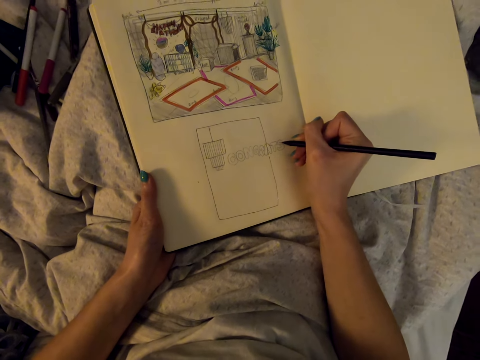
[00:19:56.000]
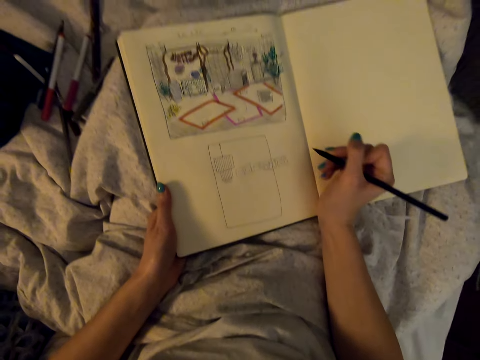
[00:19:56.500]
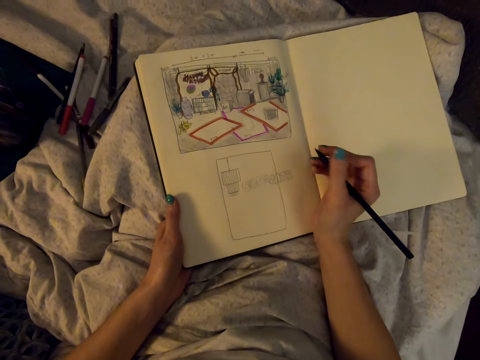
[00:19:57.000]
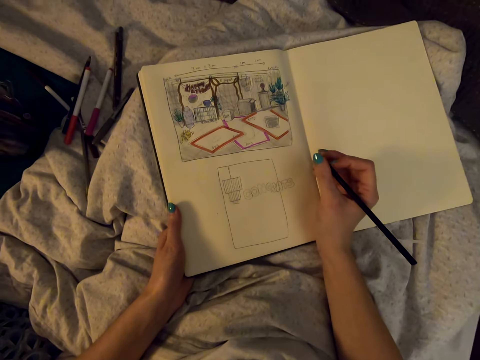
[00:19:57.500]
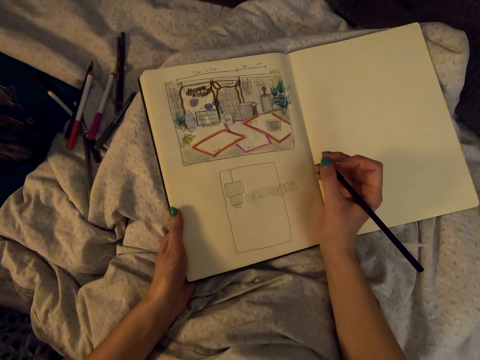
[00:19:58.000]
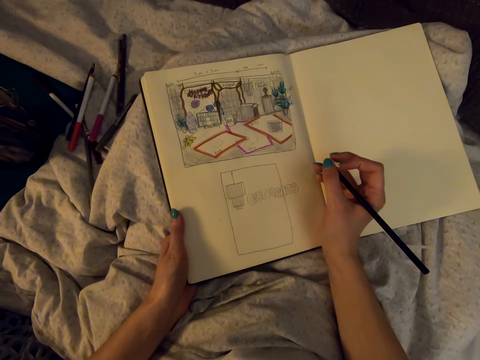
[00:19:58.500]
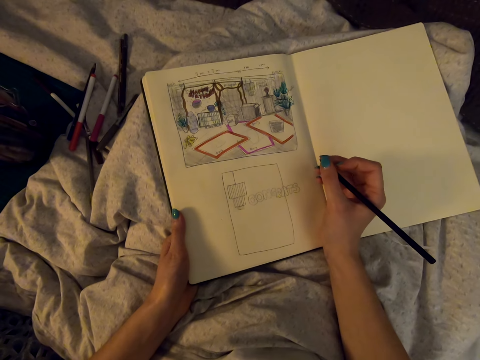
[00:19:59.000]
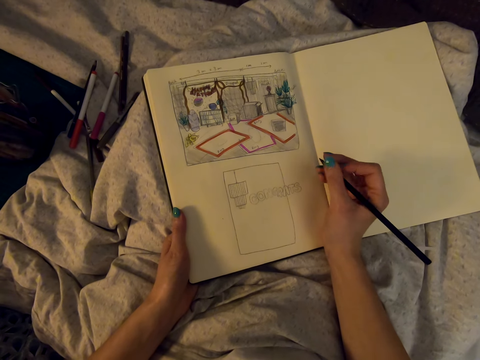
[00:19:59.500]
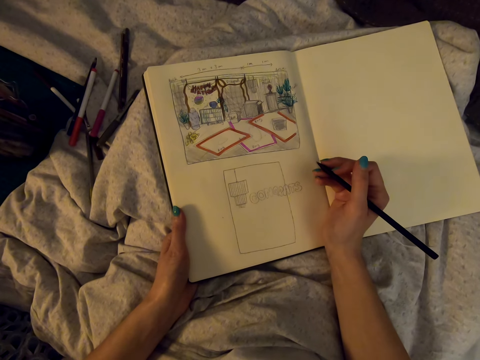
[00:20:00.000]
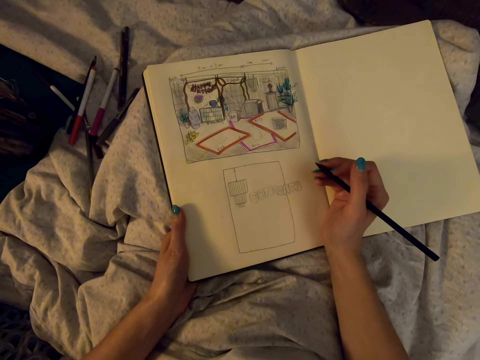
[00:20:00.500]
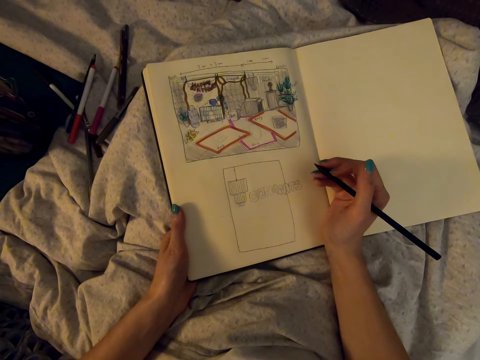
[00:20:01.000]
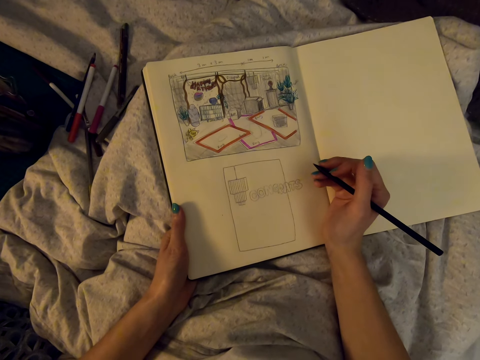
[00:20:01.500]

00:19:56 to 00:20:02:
The camera wearer checks the drawing.

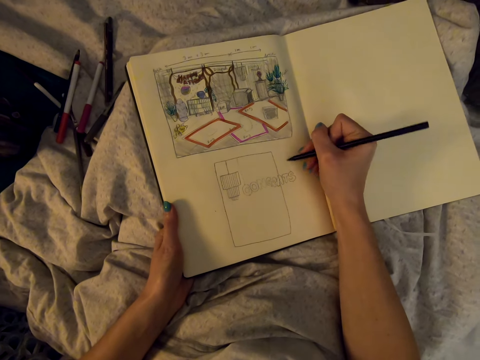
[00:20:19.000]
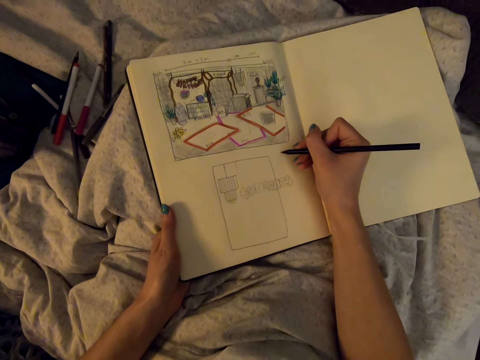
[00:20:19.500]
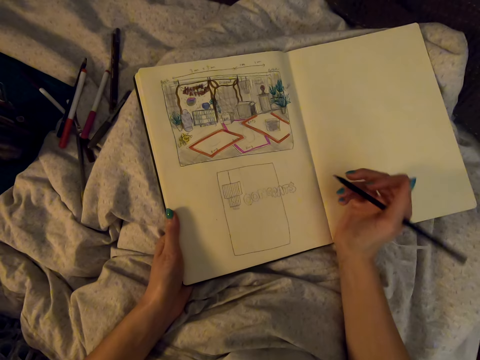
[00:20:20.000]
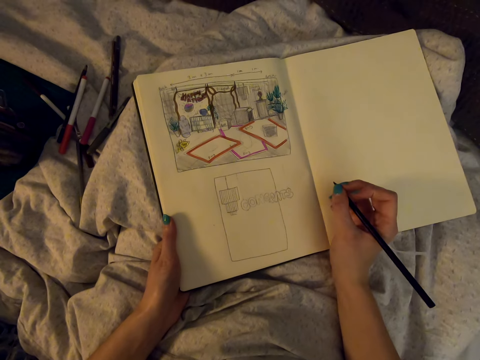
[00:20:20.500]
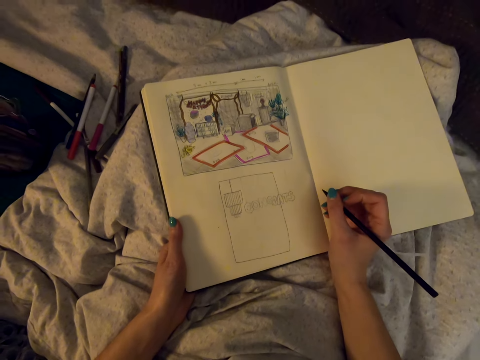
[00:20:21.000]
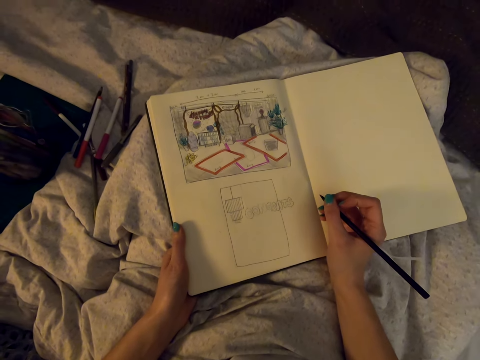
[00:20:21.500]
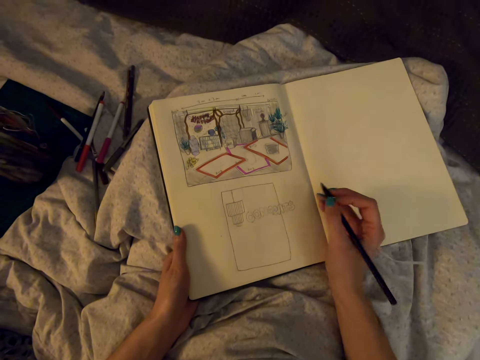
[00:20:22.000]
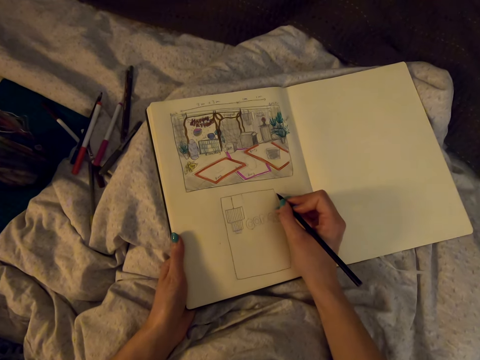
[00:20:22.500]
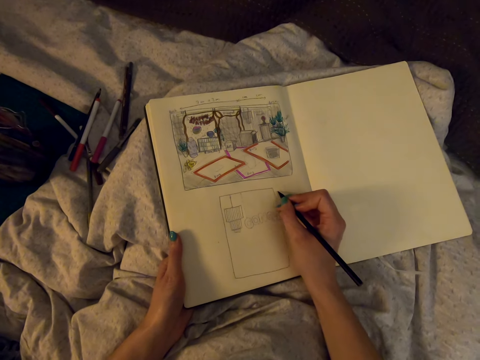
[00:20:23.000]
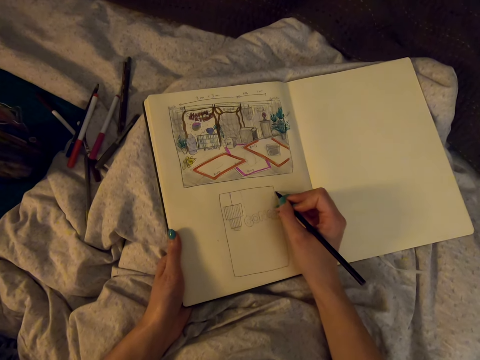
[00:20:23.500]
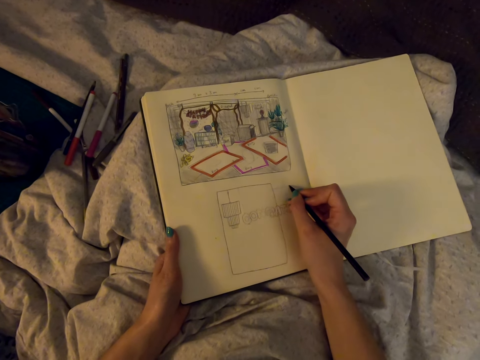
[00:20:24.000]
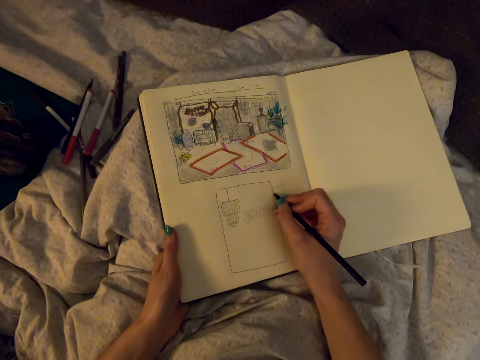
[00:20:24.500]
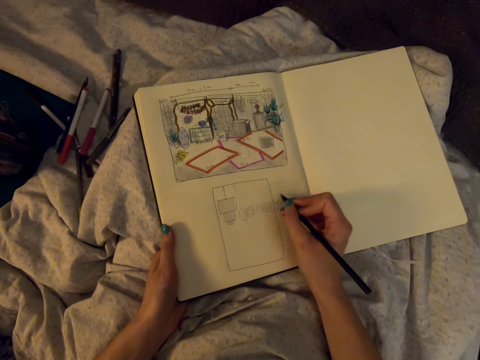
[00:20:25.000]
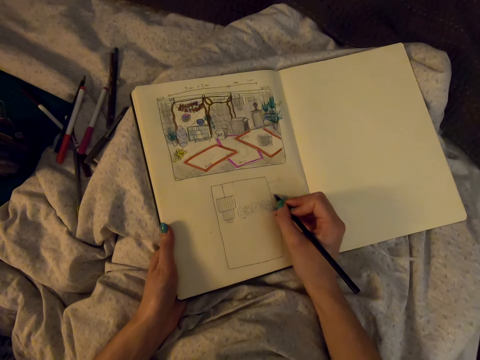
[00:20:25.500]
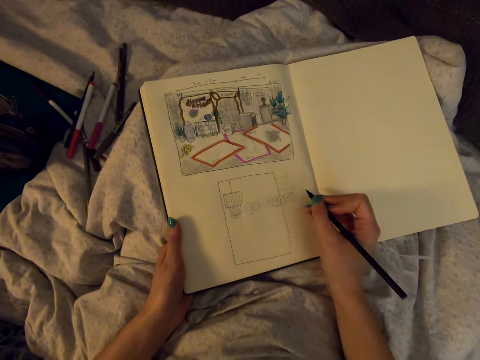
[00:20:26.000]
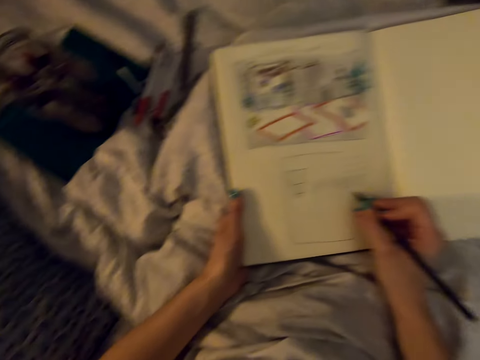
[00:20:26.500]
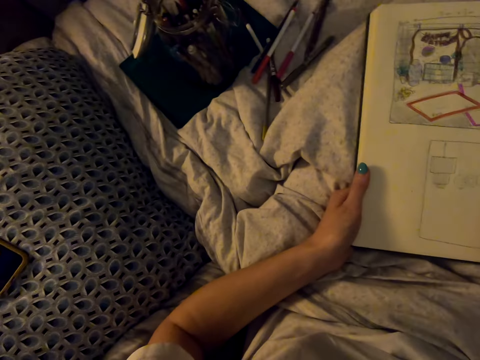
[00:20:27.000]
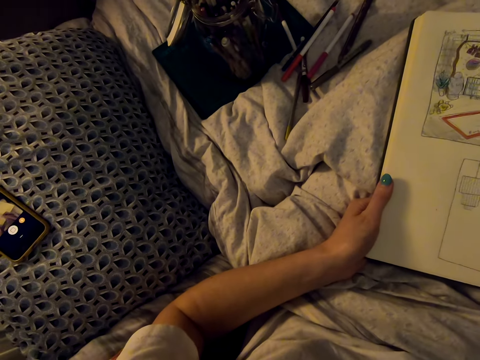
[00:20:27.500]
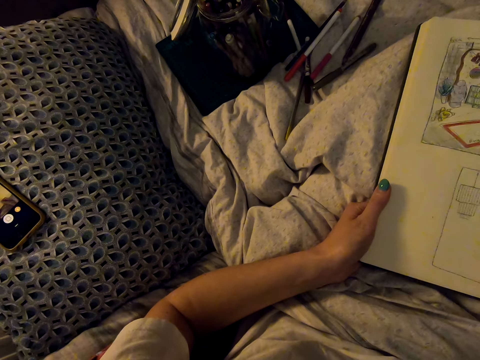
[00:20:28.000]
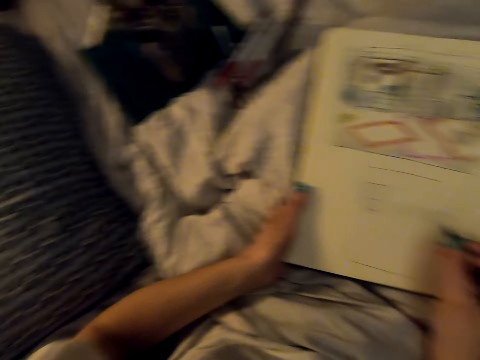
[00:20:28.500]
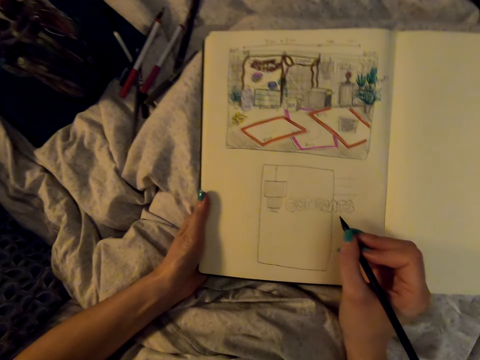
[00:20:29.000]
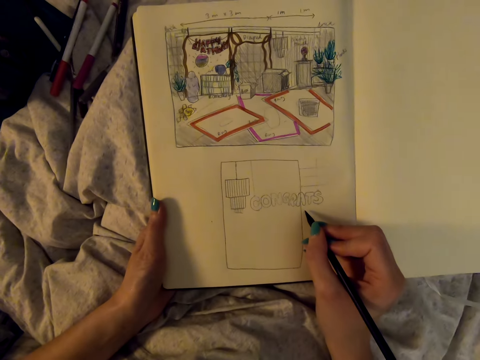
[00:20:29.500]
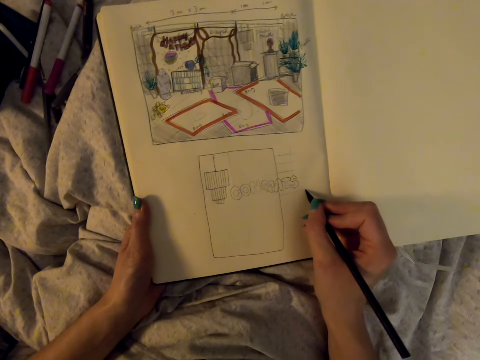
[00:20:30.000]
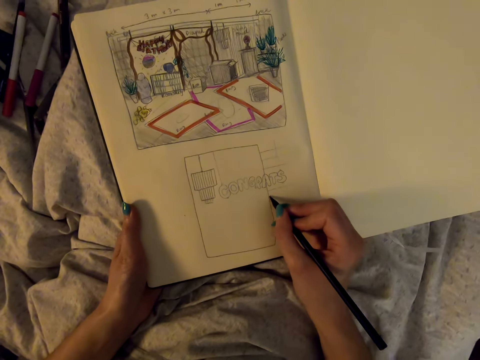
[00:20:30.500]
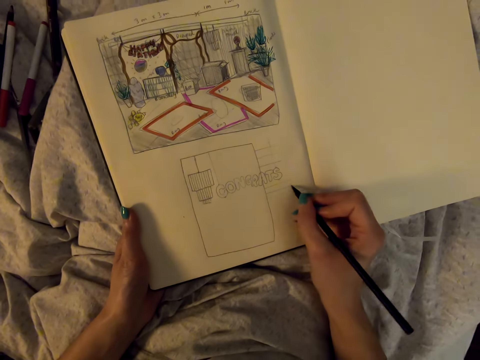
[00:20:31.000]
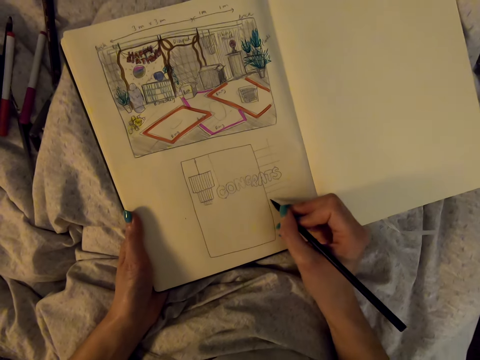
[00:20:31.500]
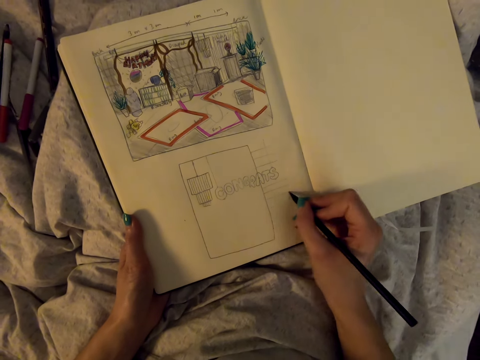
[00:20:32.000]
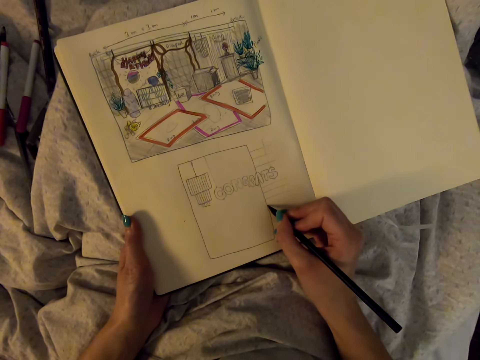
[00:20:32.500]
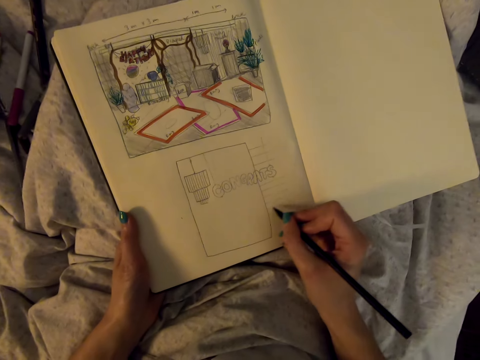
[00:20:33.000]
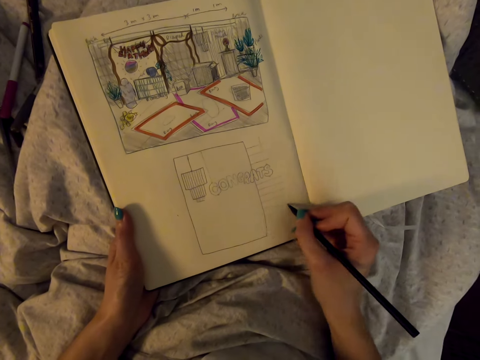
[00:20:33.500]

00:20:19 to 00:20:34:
The camera wearer checks the drawing. They draw with a pencil. They look around. They check the phone. They draw in the drawing book with the pencil.

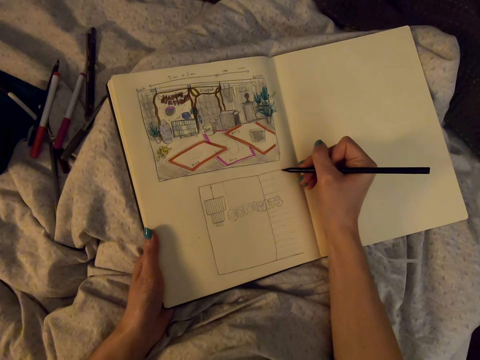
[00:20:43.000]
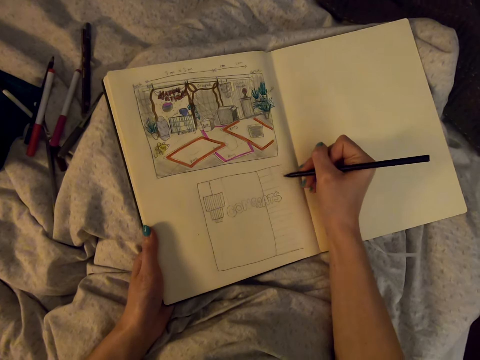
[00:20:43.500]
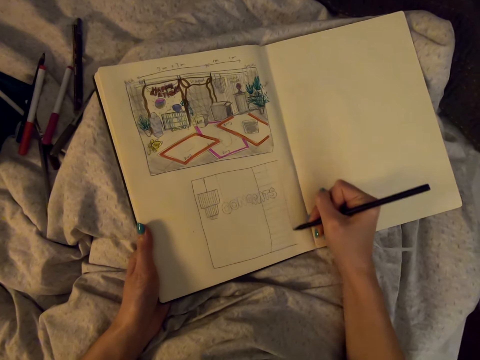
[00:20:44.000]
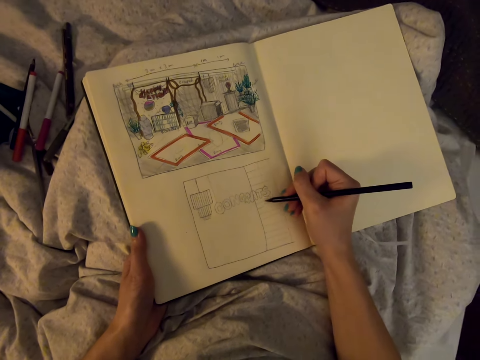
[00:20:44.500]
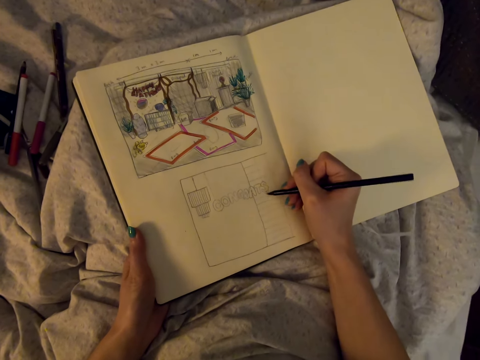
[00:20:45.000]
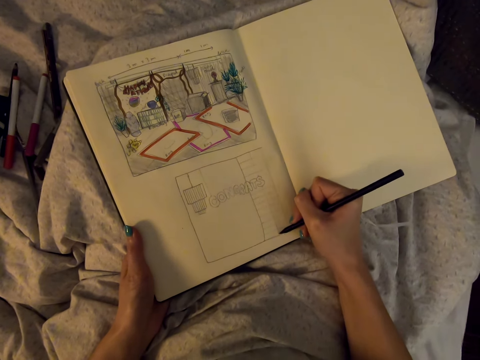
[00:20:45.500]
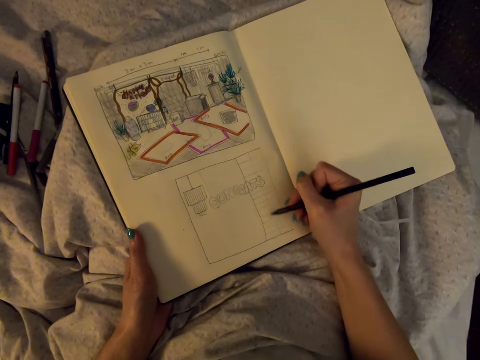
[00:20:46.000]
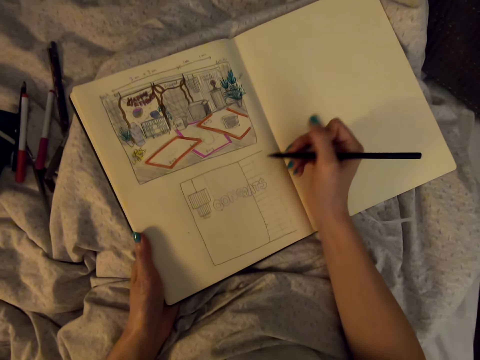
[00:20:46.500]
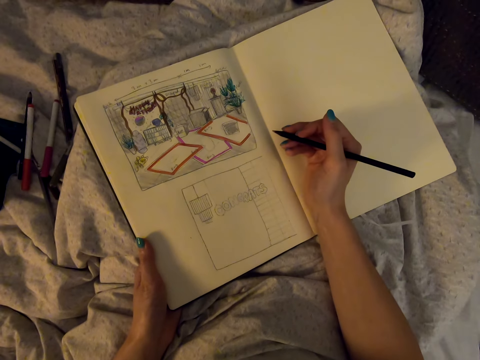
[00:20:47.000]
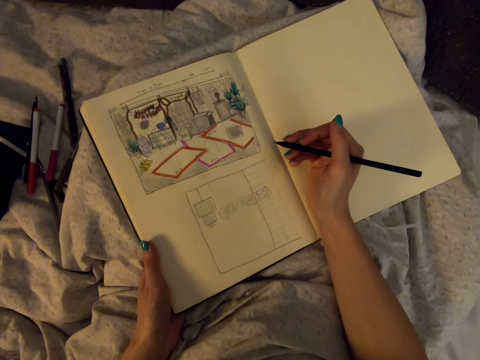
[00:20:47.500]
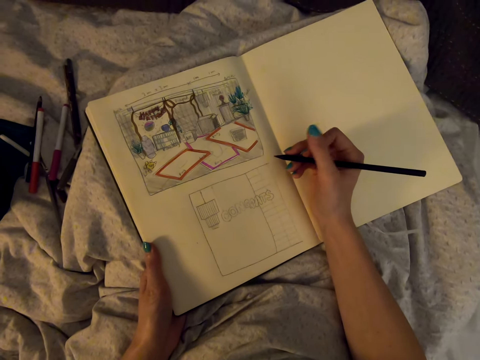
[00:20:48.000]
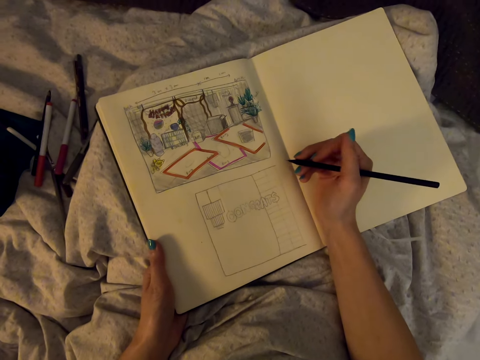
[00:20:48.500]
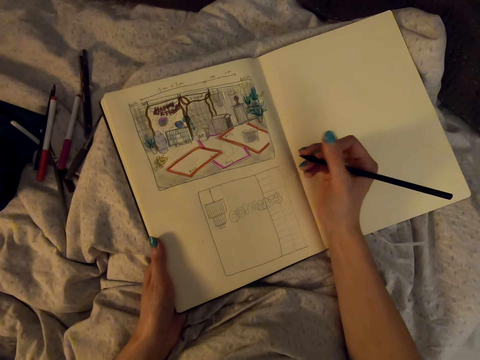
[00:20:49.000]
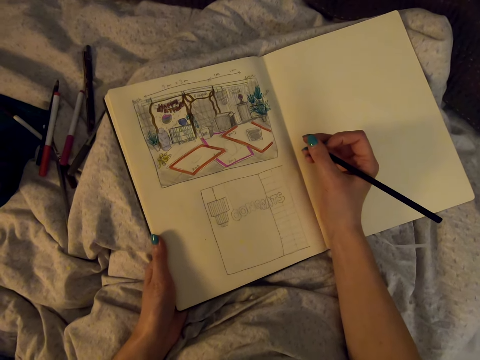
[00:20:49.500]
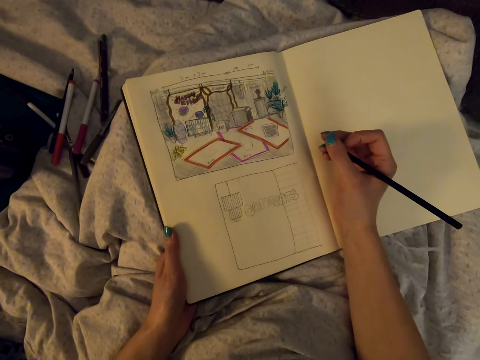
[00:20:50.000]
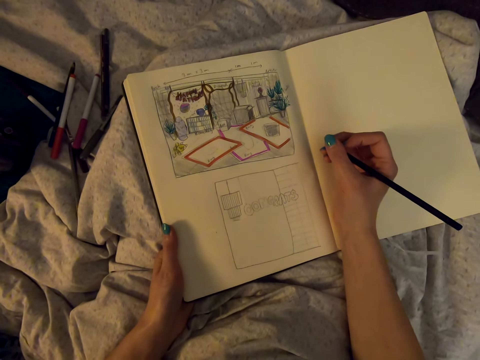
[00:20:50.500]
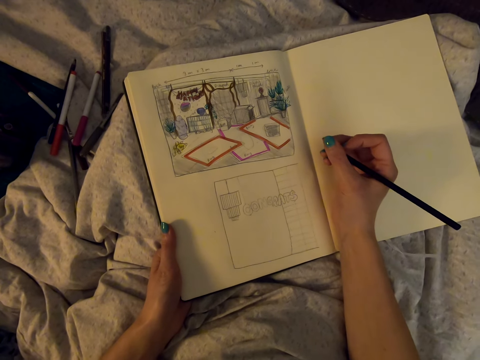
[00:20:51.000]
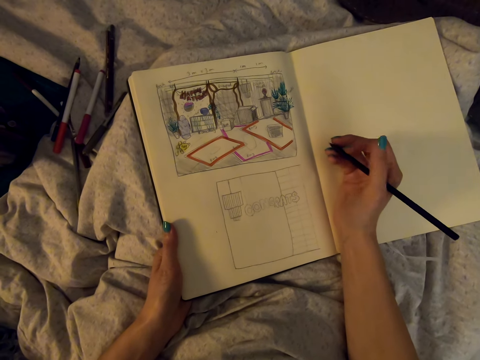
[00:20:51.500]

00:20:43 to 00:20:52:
The camera wearer checks the drawing.
